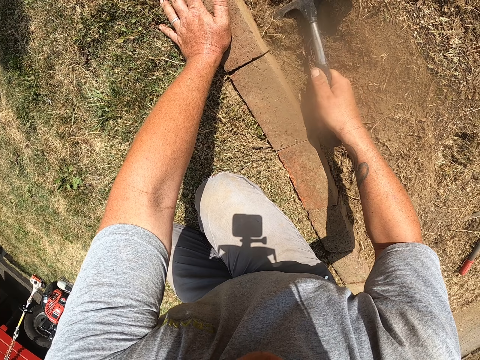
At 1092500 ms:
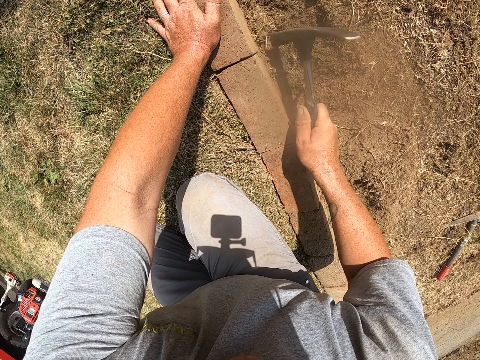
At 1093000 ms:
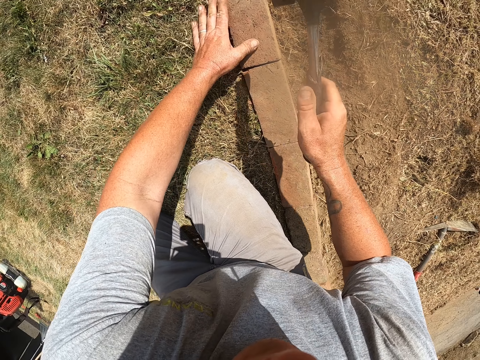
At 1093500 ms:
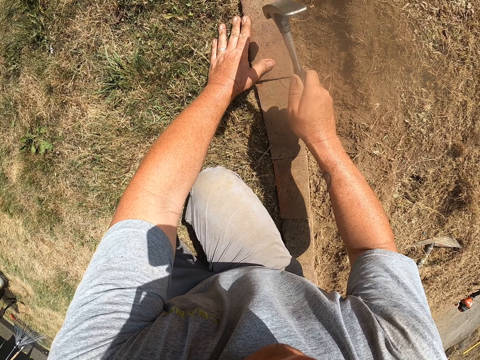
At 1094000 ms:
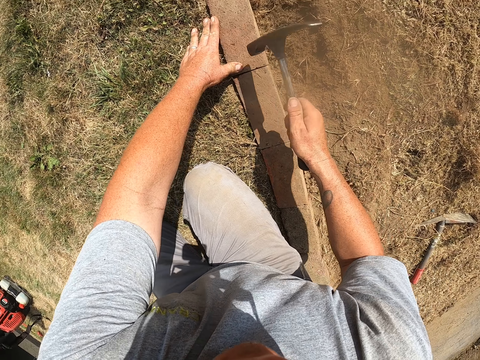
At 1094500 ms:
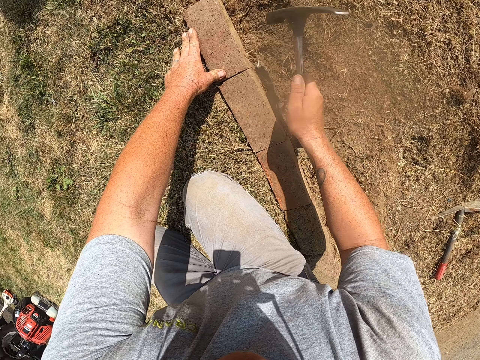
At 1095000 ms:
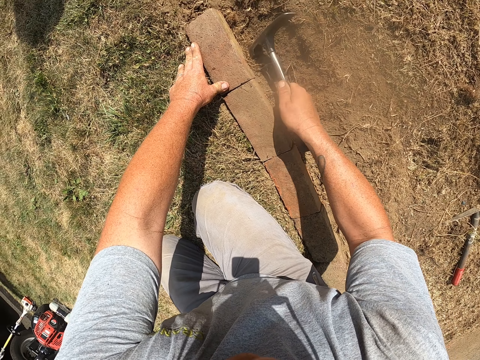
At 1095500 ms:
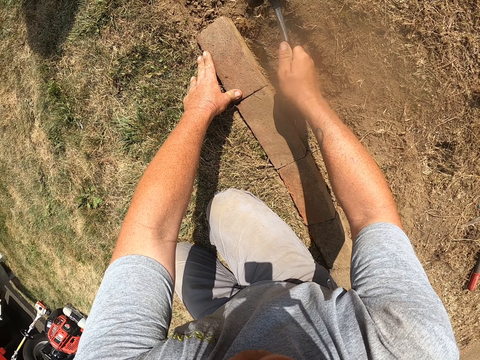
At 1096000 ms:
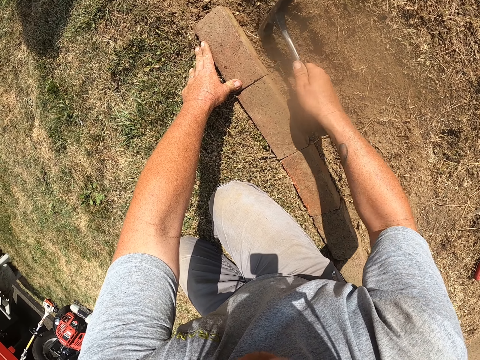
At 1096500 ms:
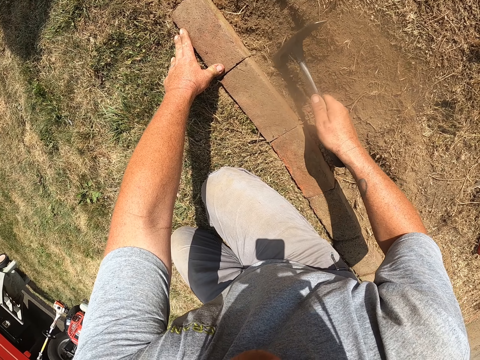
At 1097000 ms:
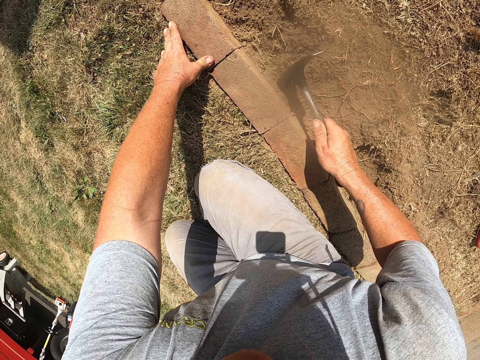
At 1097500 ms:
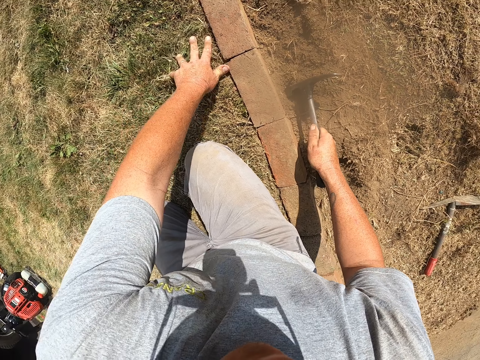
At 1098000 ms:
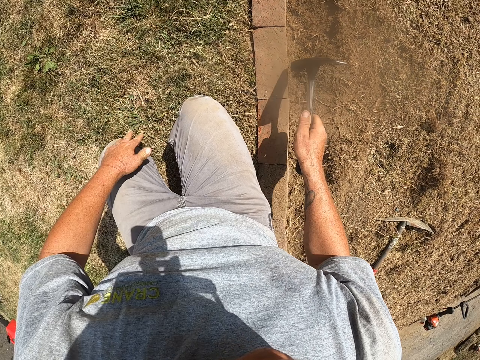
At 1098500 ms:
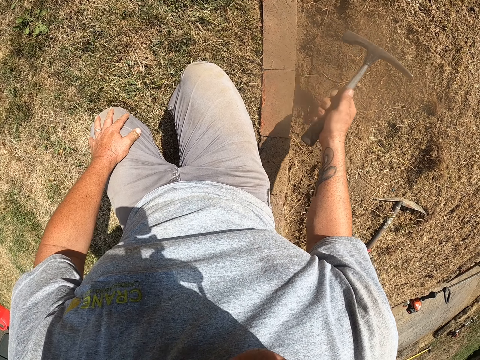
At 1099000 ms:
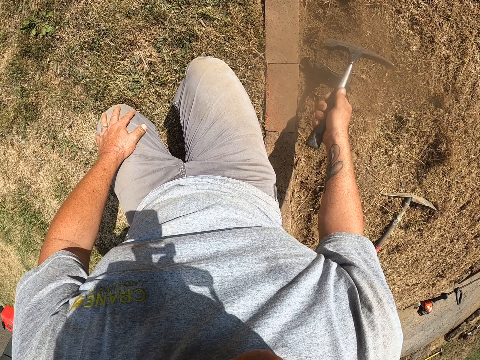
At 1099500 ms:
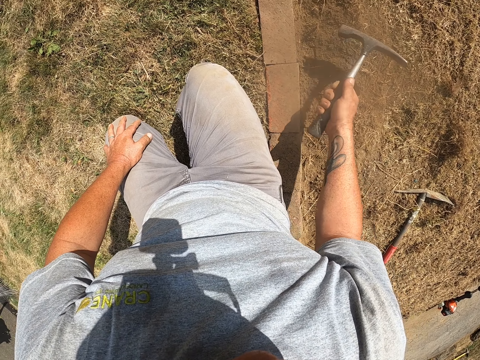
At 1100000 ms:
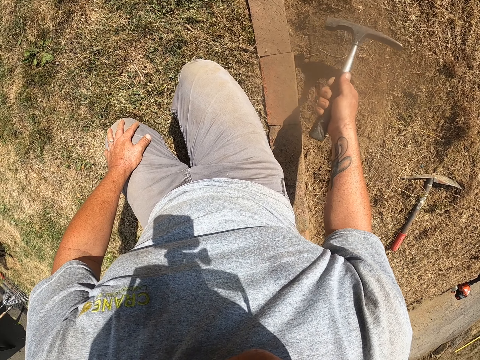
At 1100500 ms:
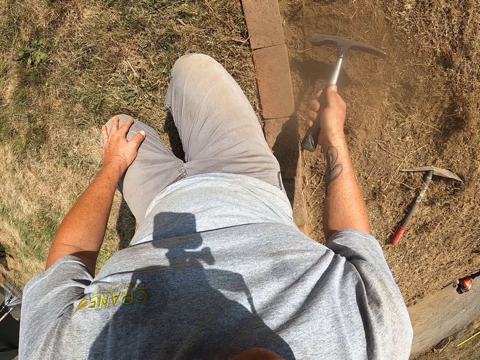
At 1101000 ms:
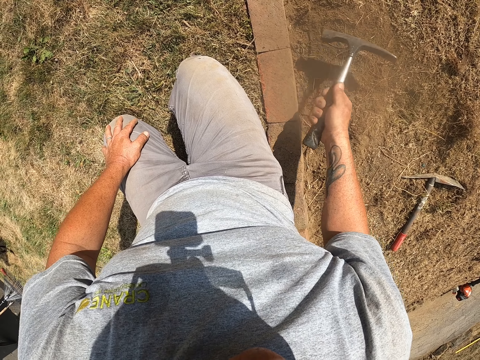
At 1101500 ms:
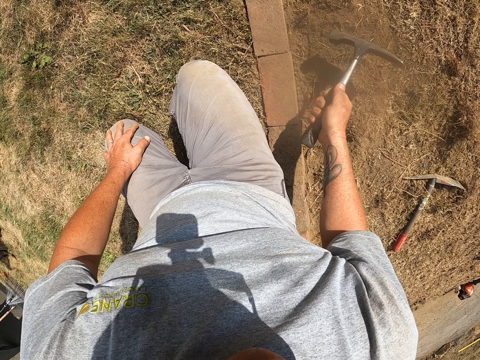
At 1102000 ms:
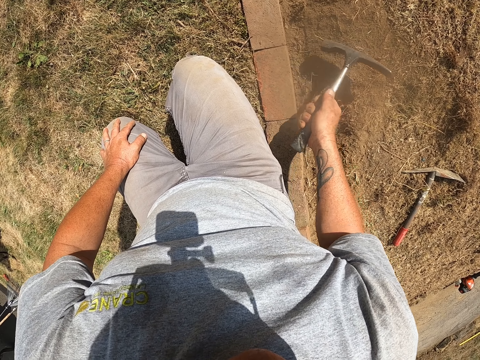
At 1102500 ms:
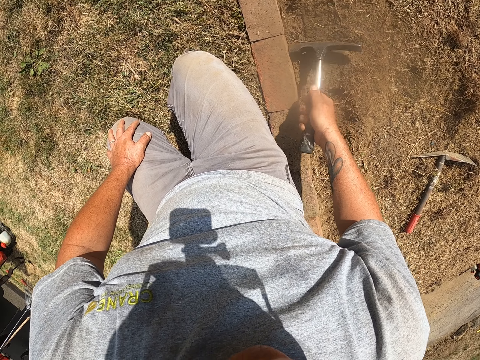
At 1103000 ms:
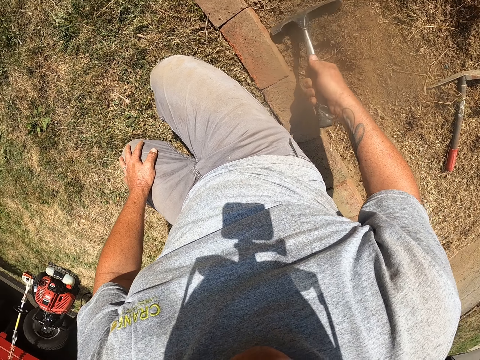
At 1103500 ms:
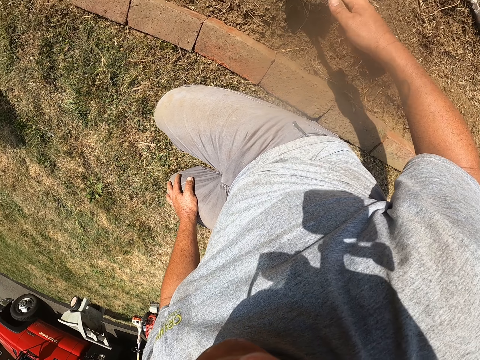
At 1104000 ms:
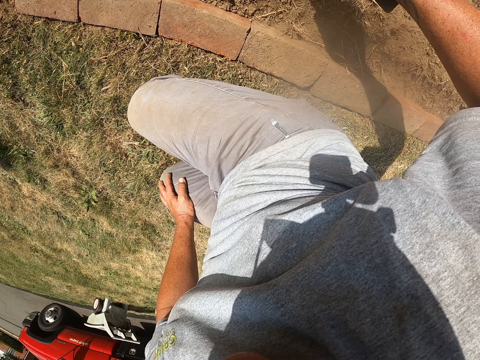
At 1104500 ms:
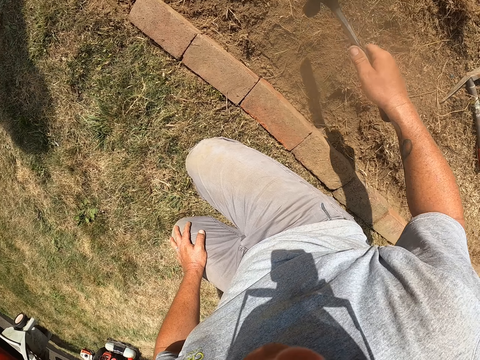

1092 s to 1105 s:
The camera wearer hits the brick. He digs the ground. He hits the soil around the brick with the hammer. He looks around. He holds his leg with the left hand. He hits the brick with the hammer. He looks around.

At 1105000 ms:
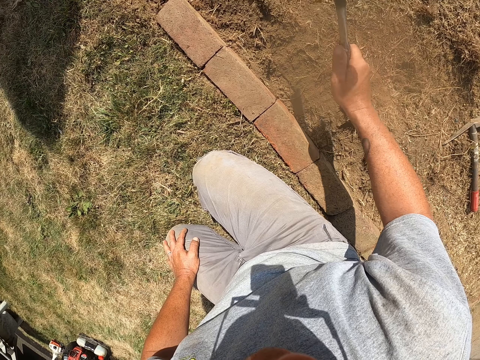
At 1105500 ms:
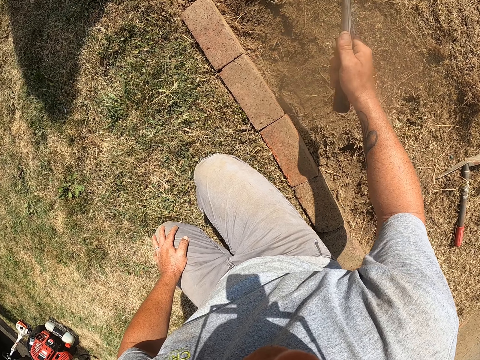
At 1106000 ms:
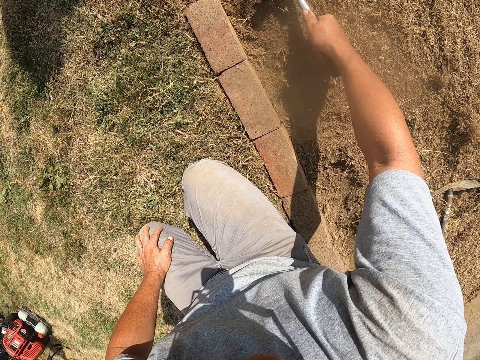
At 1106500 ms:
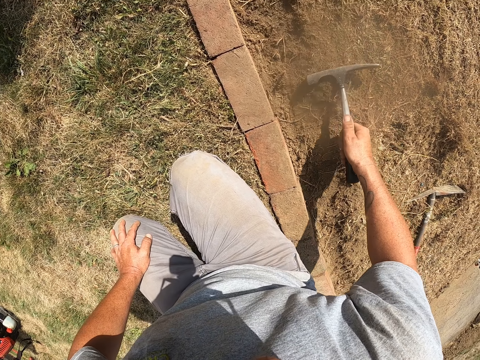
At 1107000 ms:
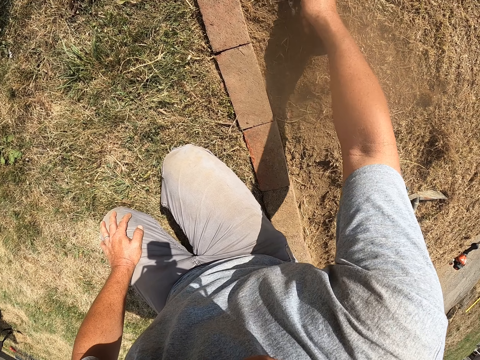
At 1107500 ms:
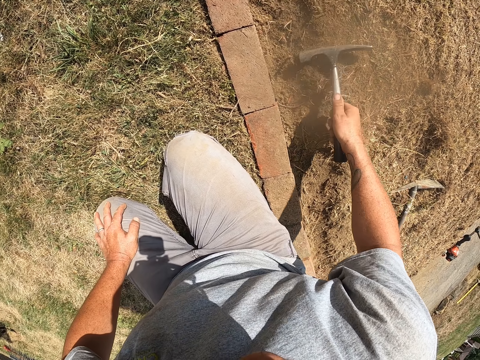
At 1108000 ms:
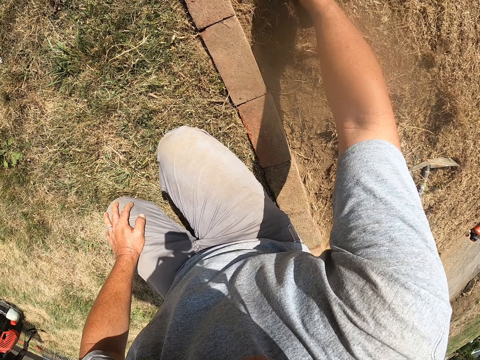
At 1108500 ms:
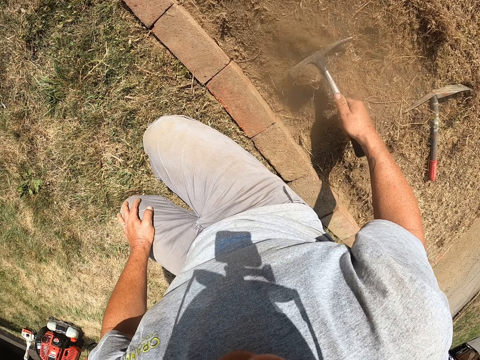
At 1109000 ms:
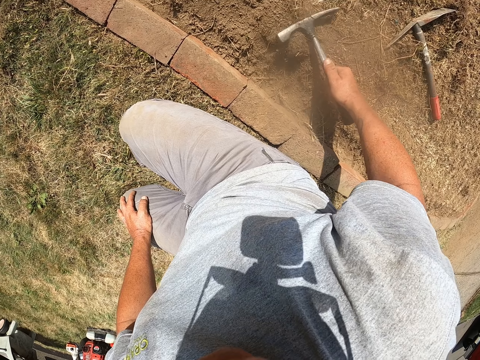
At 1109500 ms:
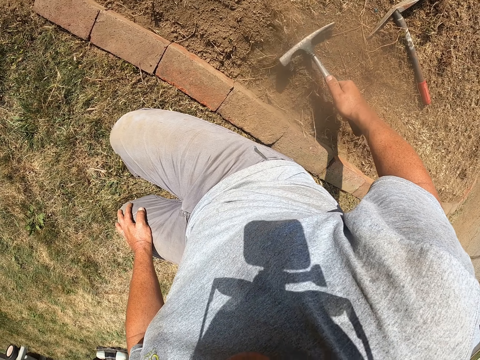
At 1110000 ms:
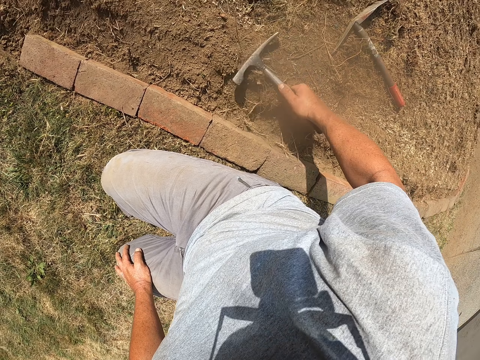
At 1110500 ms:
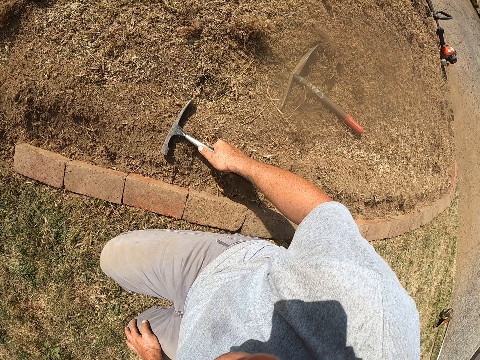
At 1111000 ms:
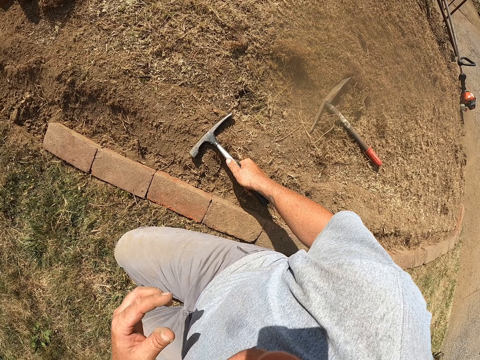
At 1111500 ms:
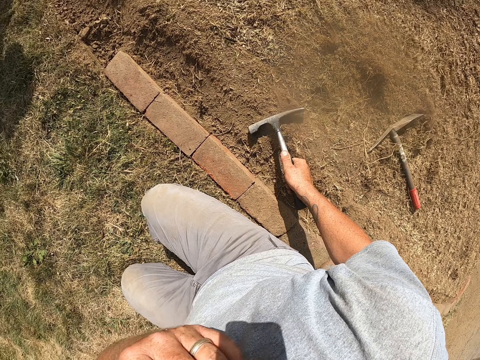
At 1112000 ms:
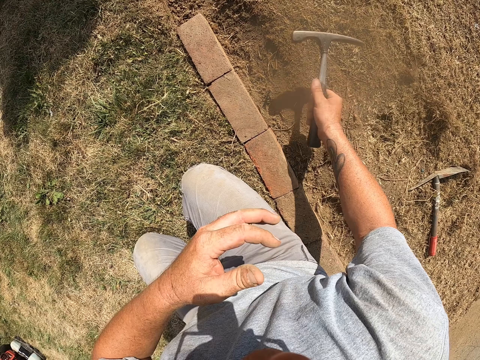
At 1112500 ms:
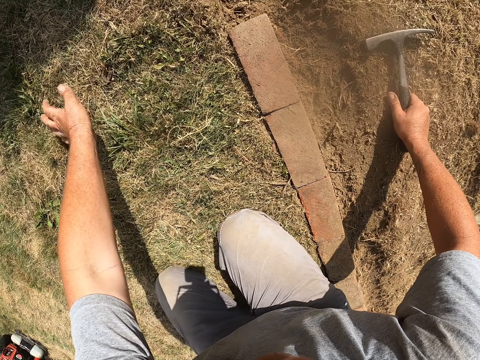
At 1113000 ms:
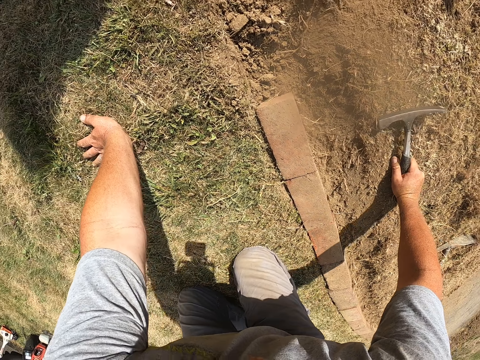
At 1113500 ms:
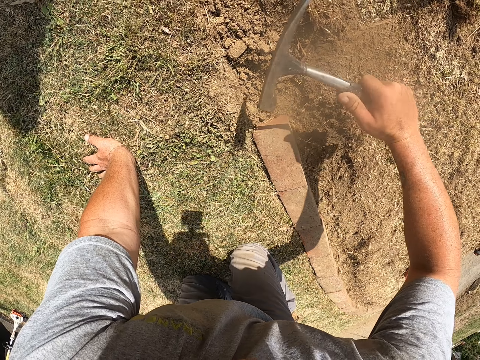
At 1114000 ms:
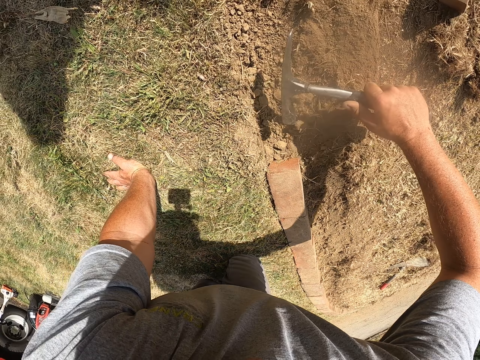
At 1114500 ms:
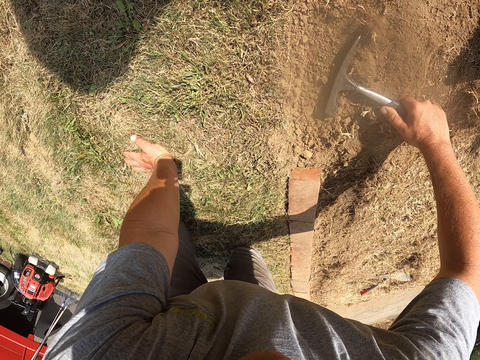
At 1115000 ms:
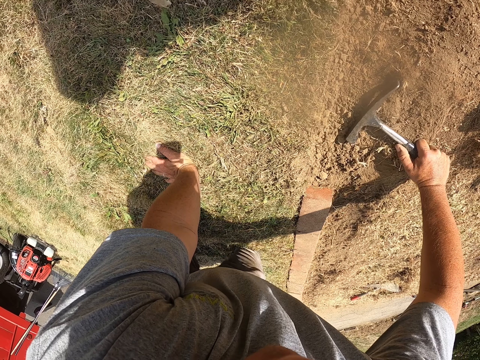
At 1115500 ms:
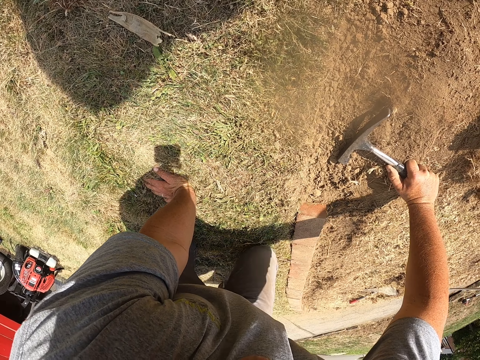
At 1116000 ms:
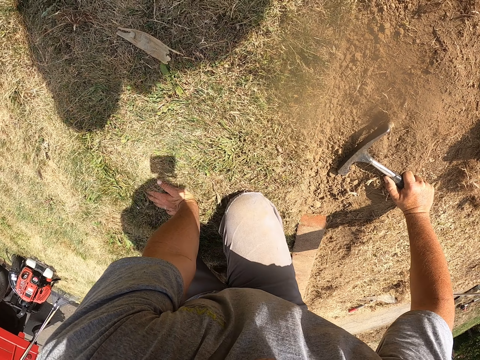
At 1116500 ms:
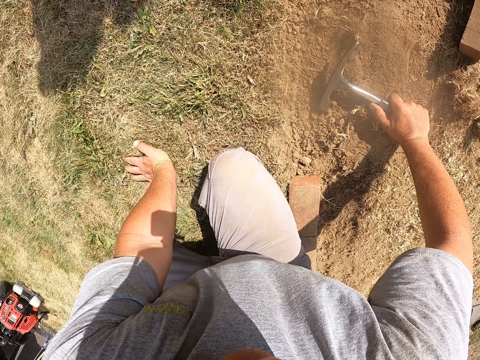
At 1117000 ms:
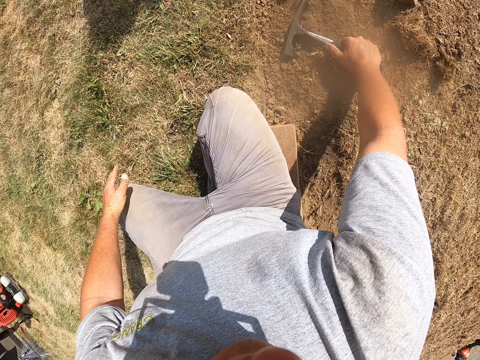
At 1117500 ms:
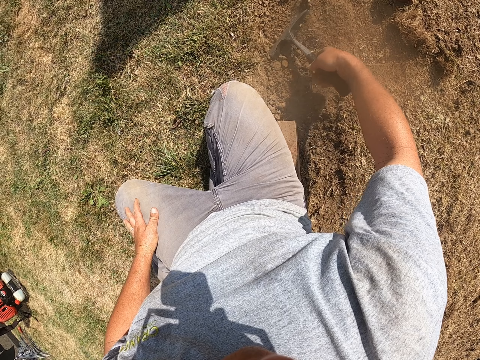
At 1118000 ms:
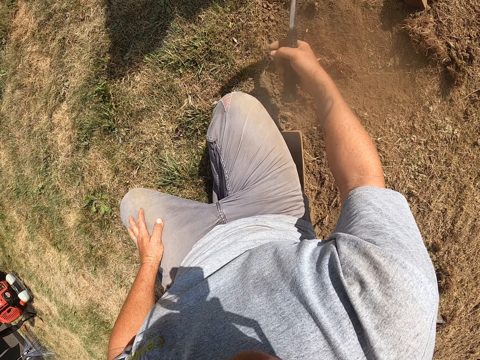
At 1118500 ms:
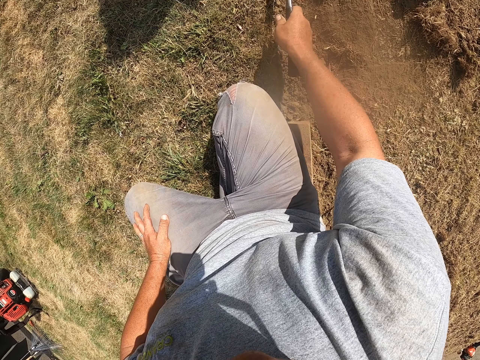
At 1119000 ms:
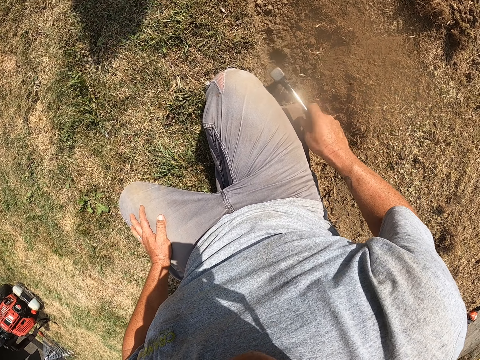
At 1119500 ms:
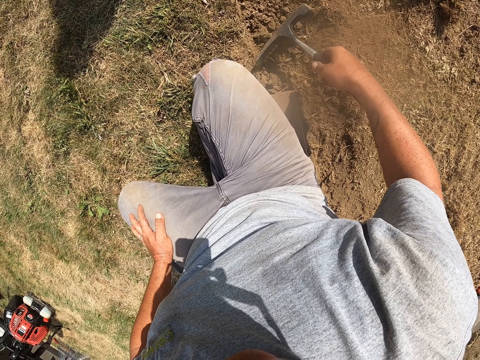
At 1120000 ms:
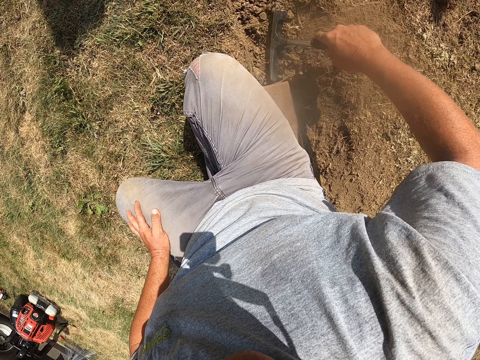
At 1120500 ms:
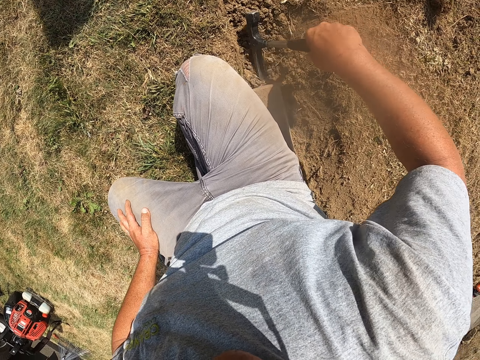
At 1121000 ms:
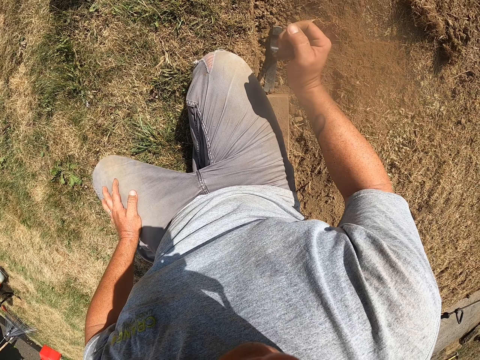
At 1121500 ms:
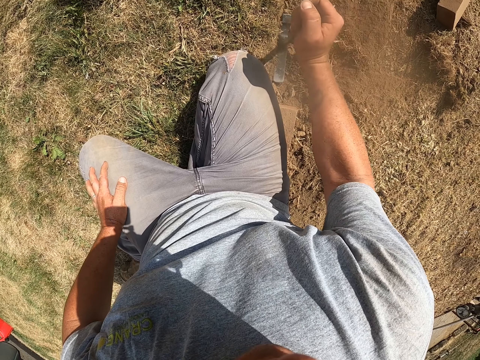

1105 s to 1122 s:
The camera wearer hits the soil with a hammer. He levels the soil with the hammer. He moves the hammer. He holds the hammer on the ground. He raises his hand to something. He moves the hammer on the ground. He moves on the ground. He prepares the trench with the hammer. He crawls on the ground. He drags soil on the trench with the hammer.
